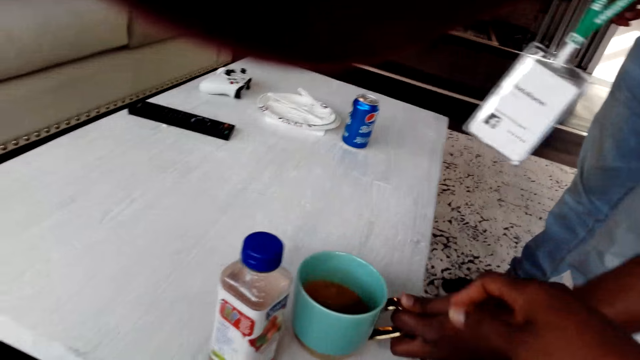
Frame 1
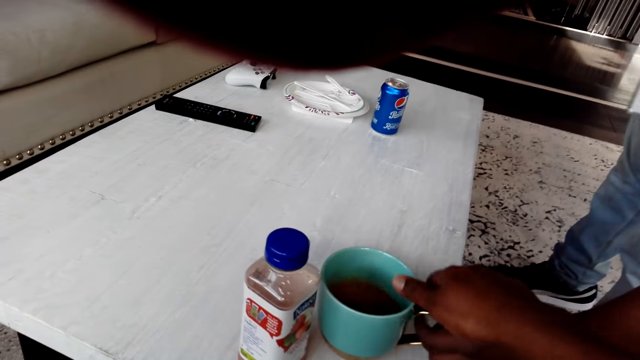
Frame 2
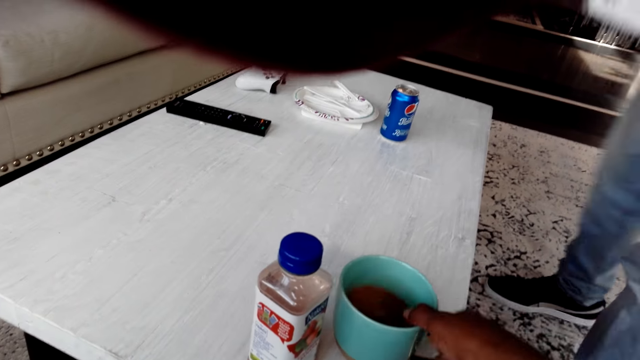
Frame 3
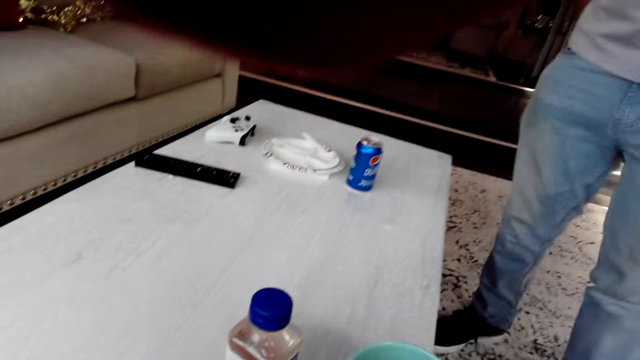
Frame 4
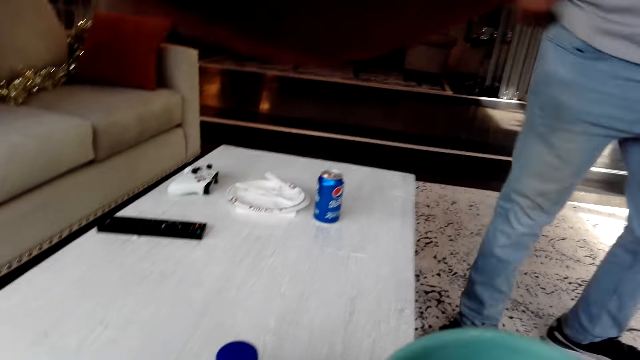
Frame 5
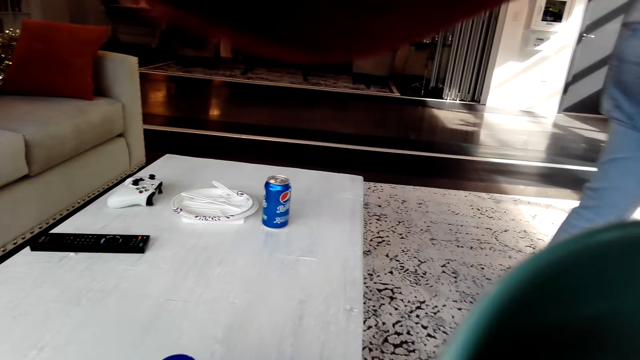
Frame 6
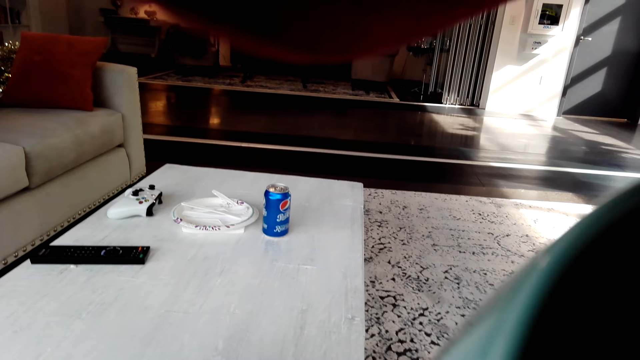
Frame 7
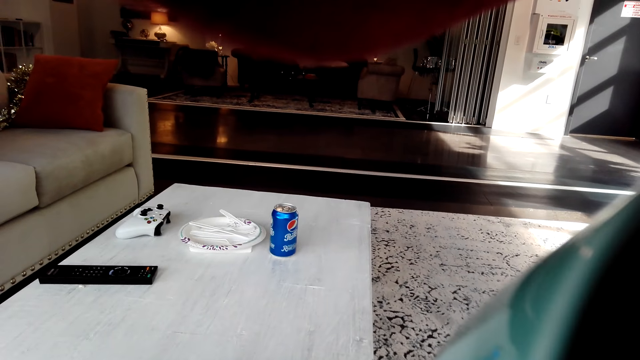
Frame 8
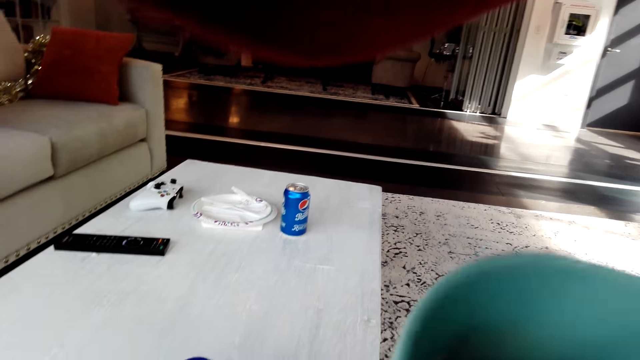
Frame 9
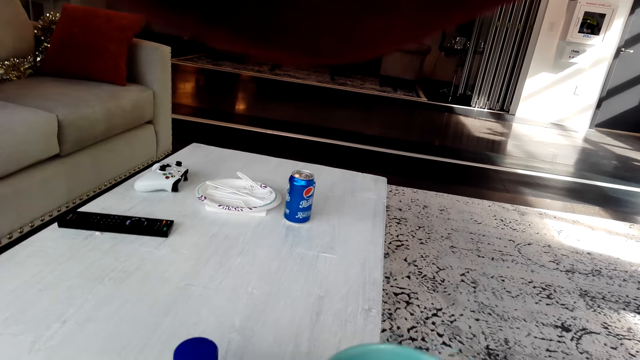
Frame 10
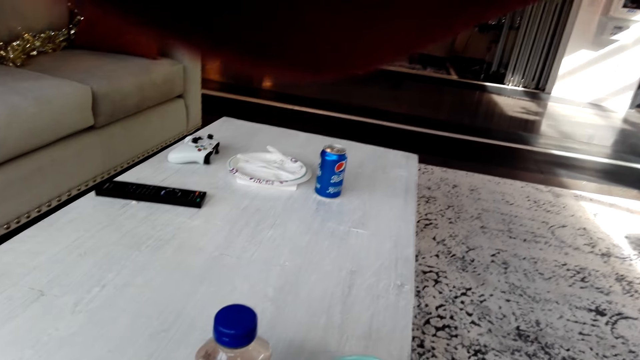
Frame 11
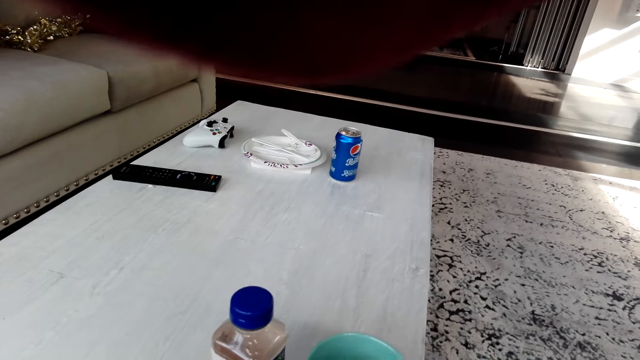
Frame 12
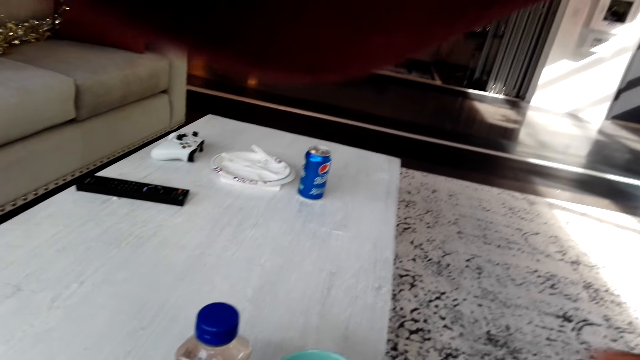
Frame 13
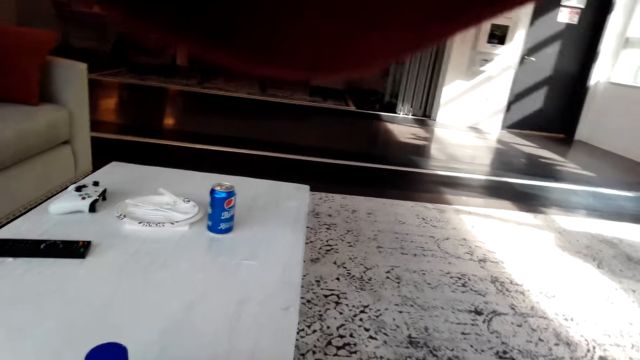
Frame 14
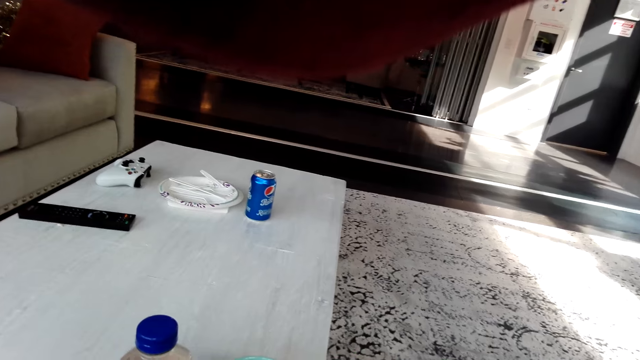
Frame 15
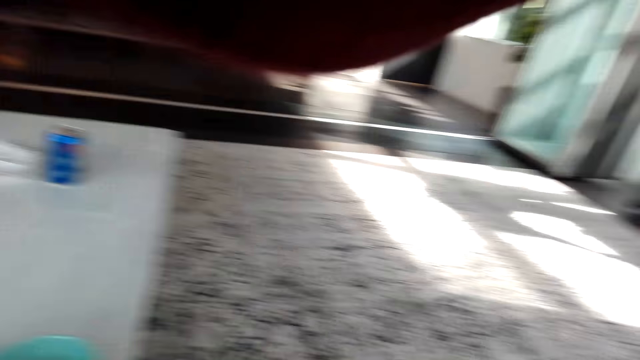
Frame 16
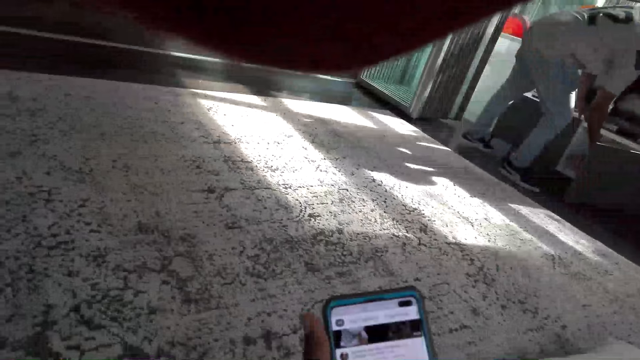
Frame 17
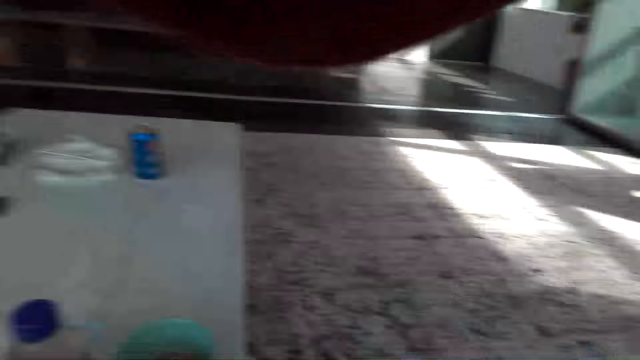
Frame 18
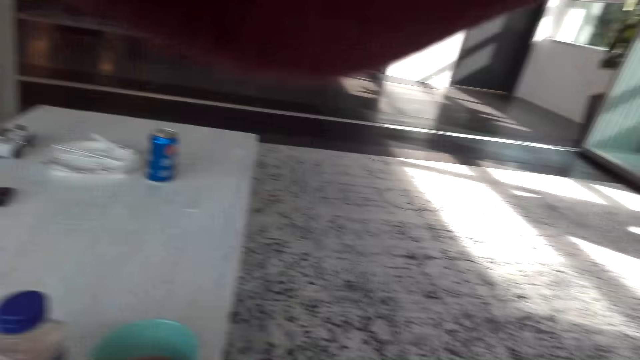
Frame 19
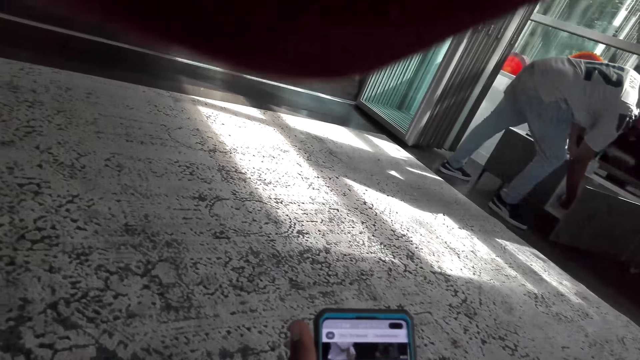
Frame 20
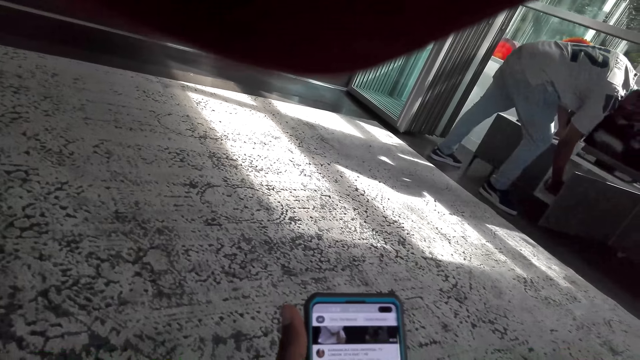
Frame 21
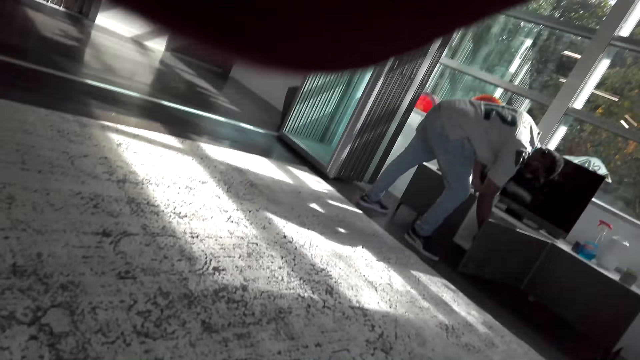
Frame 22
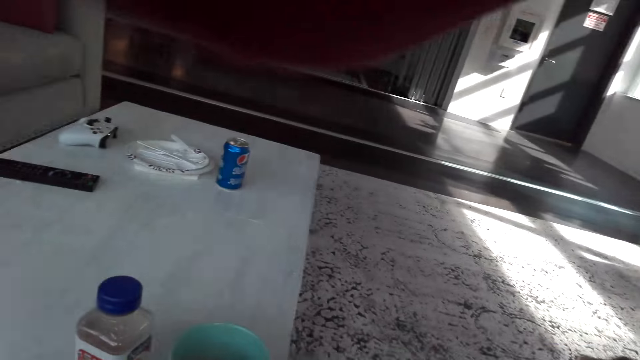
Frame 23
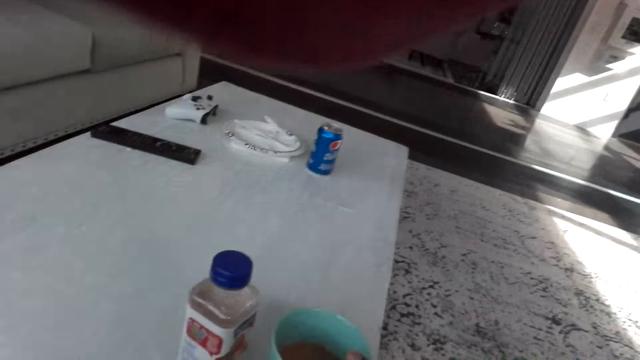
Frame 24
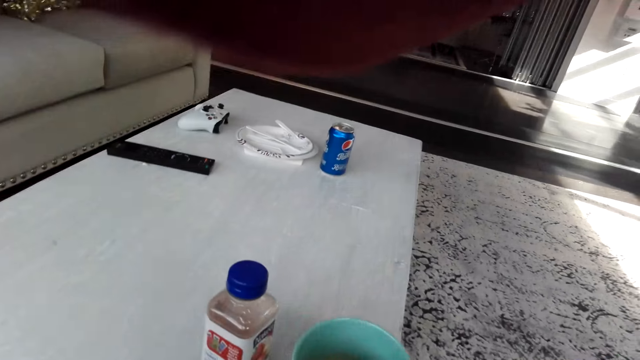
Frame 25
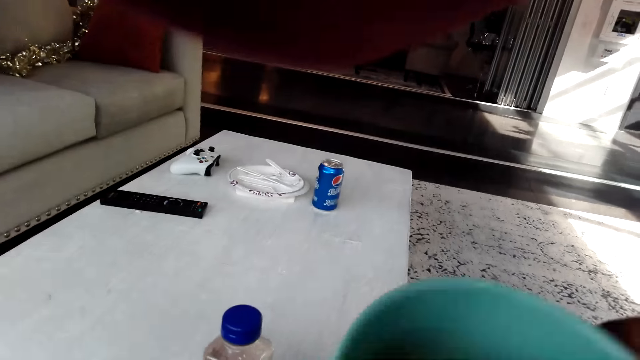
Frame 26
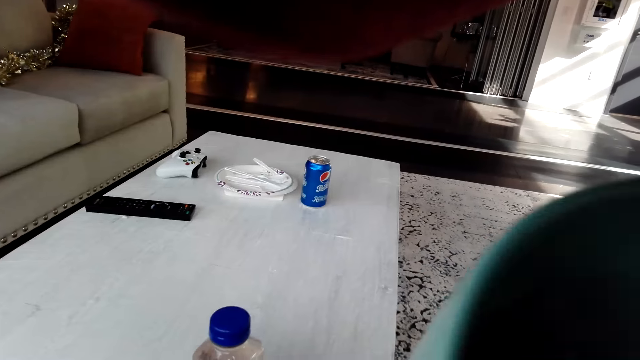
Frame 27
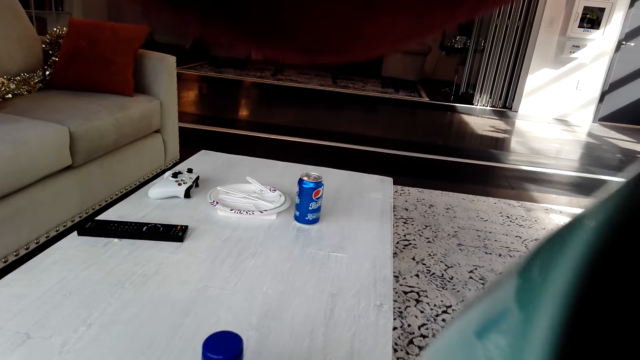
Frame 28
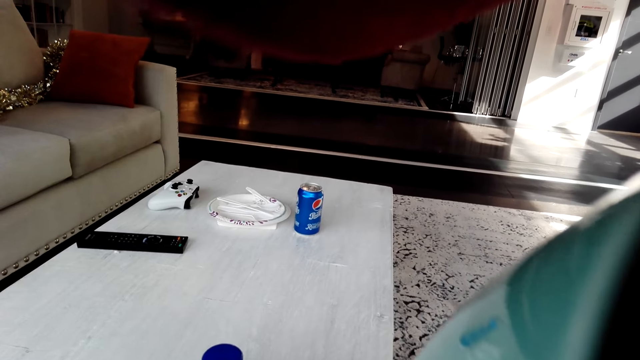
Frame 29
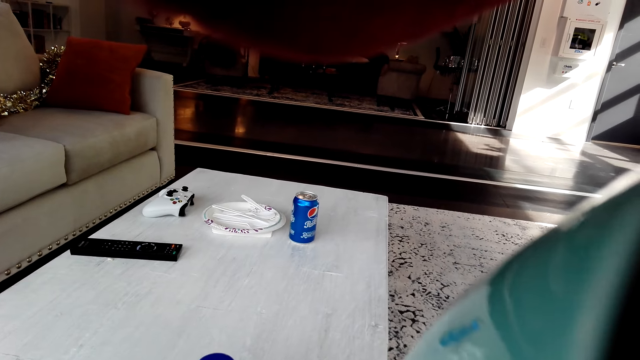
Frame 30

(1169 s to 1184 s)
The camera wearer picks up a cup or mug of tea on a table. A person moves towards a television at a far end. The camera wearer sips tea from the cup. They place the cup of tea on the table. They look around a room. They use a smartphone. They look around the room. They use the smartphone. The person picks a pack of Jenga from a TV stand. The camera wearer sips tea from the cup on the table. They pick up the mug.

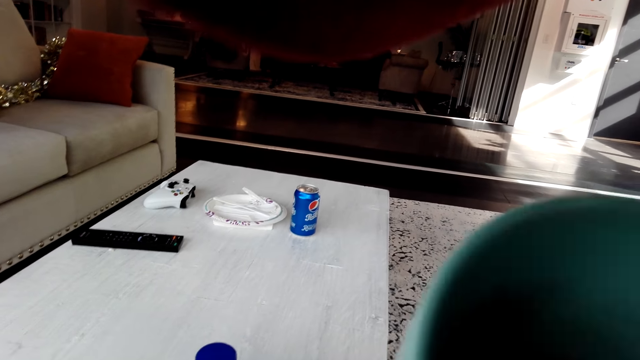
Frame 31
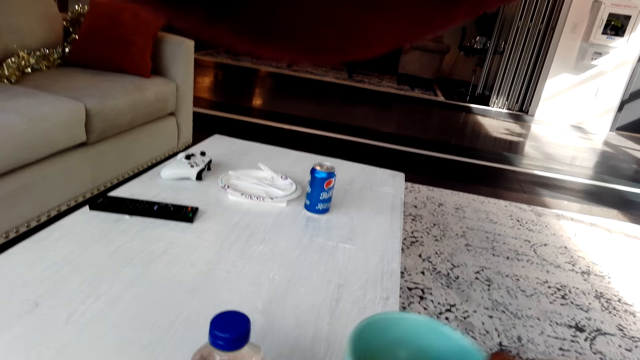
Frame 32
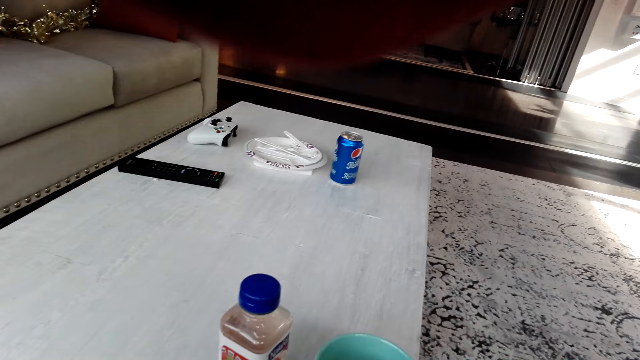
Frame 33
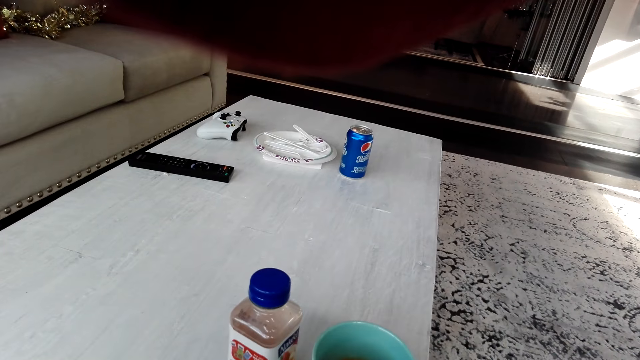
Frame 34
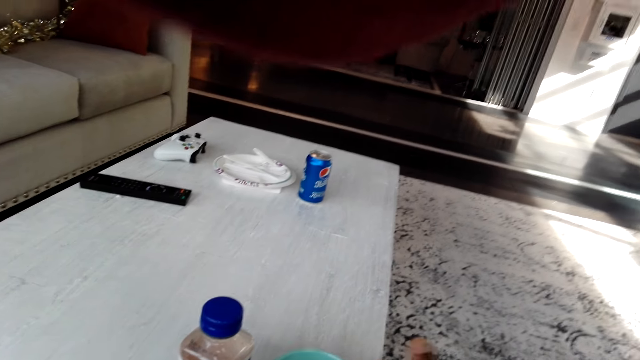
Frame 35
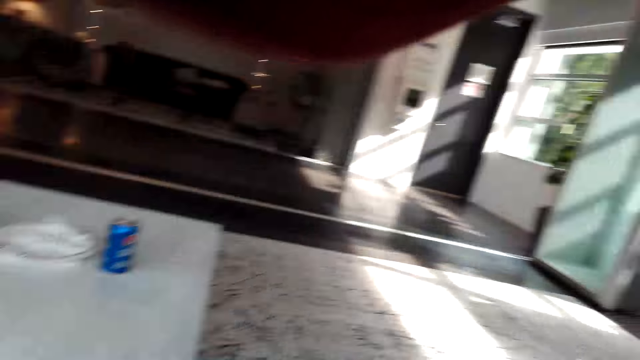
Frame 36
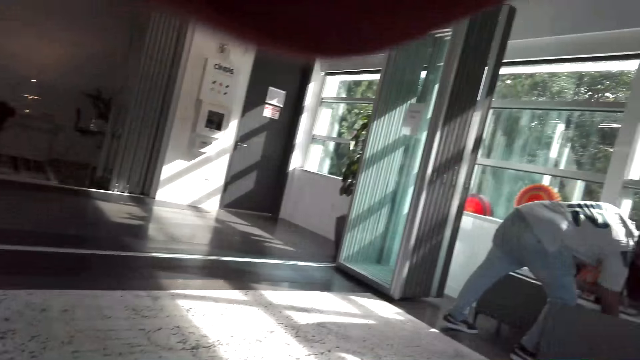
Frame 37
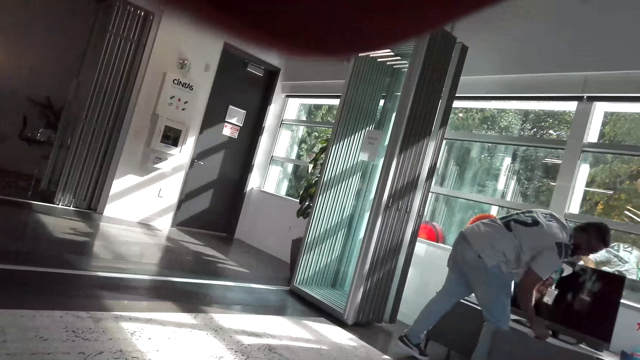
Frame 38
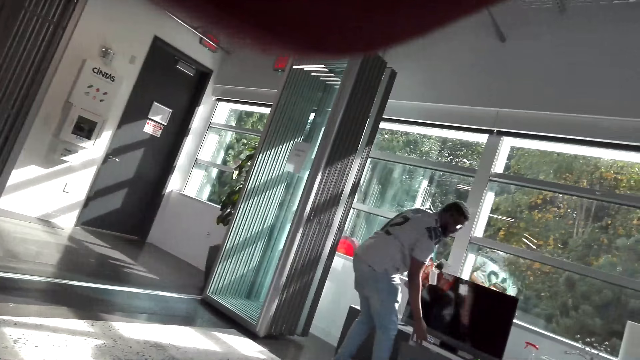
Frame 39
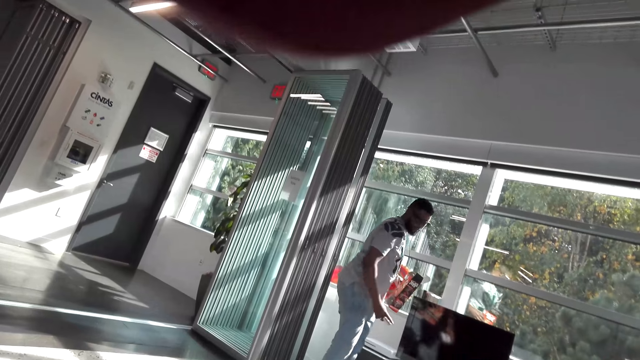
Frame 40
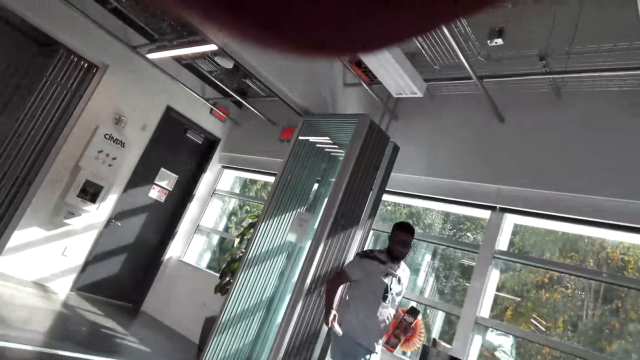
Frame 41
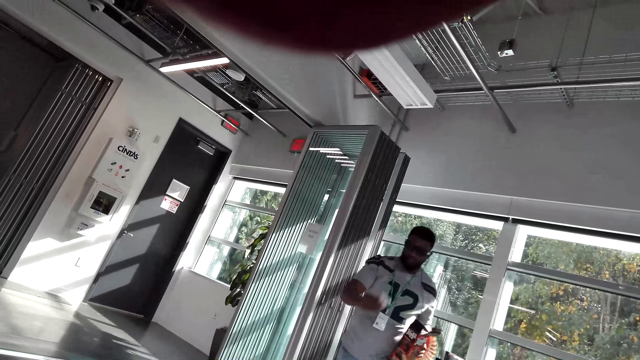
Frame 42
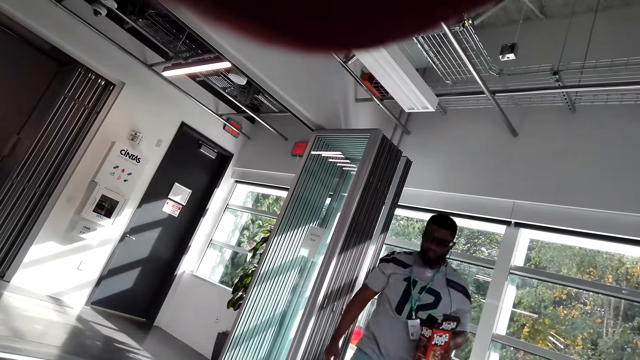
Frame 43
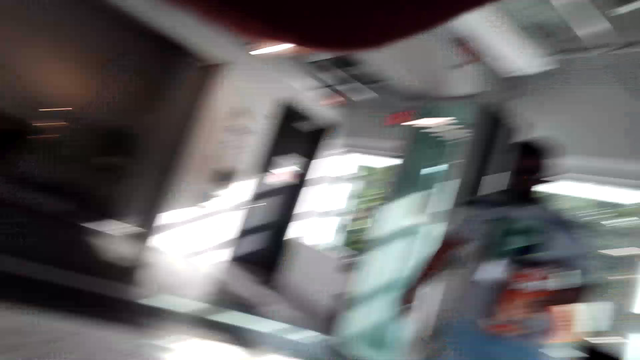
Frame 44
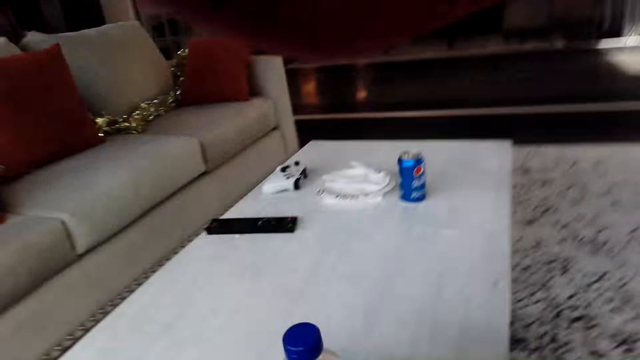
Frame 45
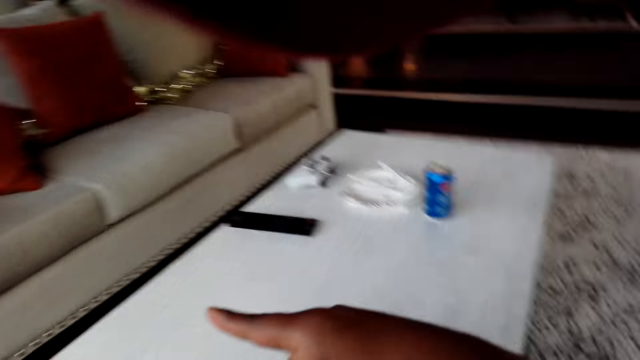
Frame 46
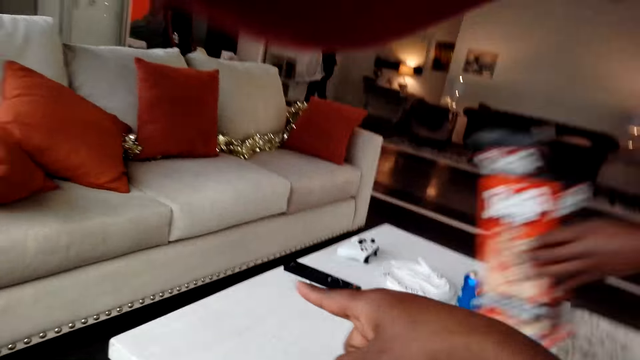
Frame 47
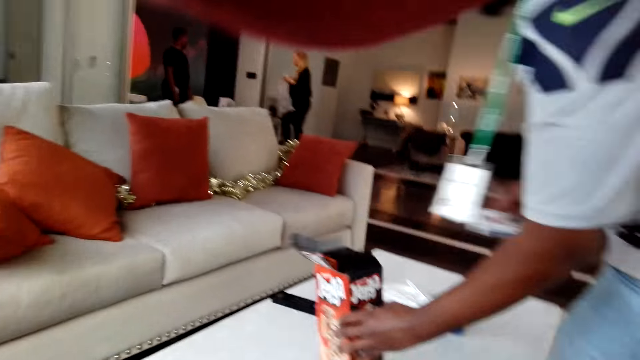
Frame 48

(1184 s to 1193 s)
The camera wearer places a cup of tea on a table. They interact with a person.
